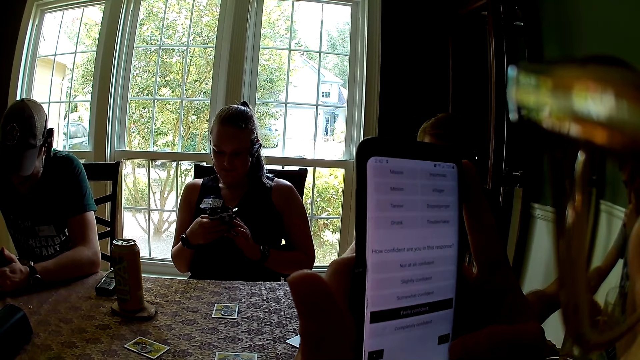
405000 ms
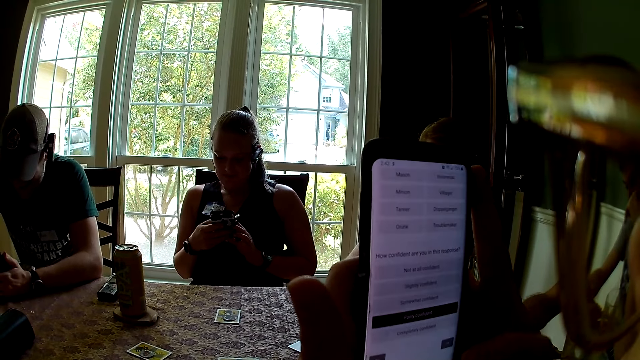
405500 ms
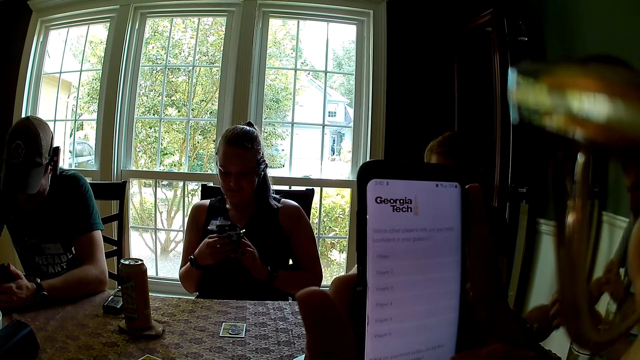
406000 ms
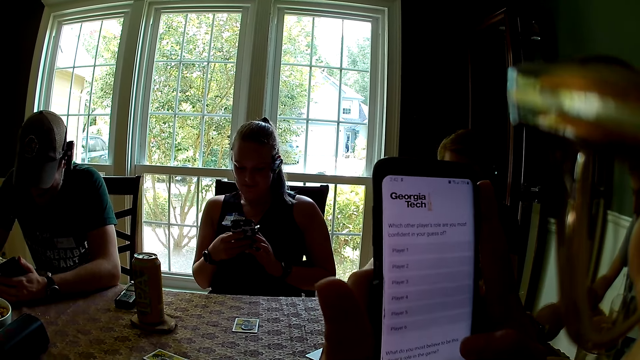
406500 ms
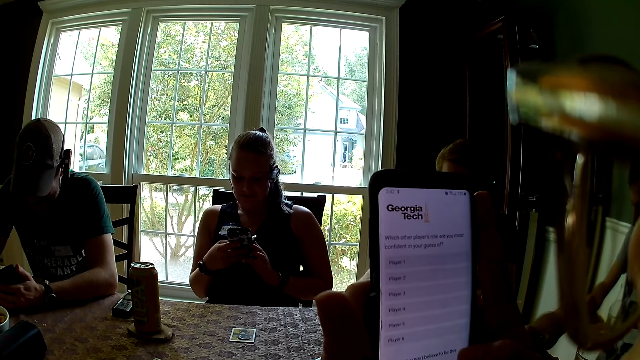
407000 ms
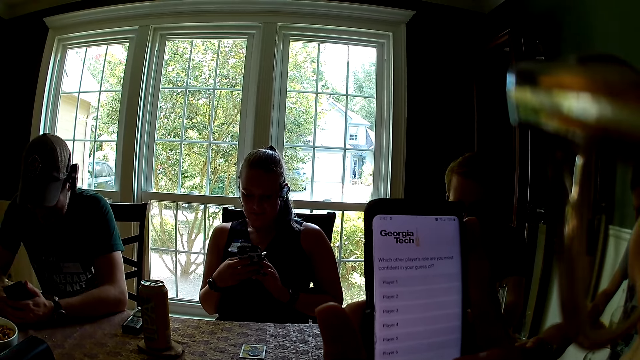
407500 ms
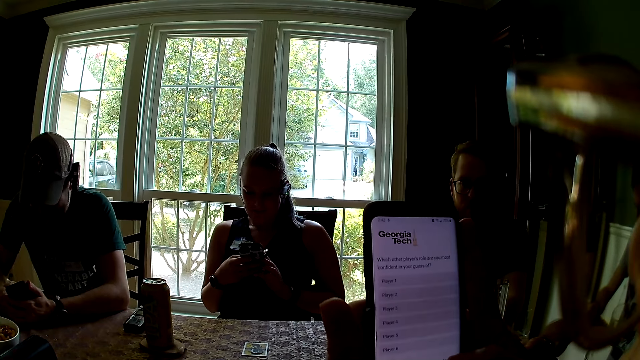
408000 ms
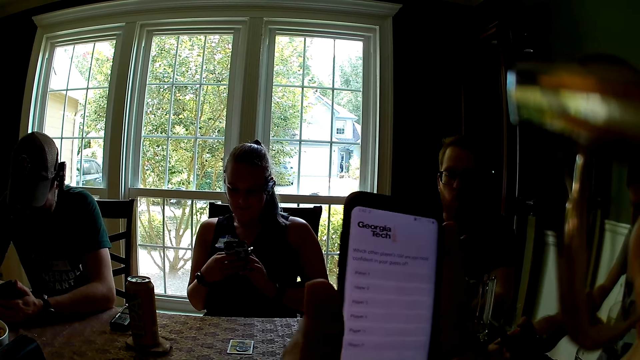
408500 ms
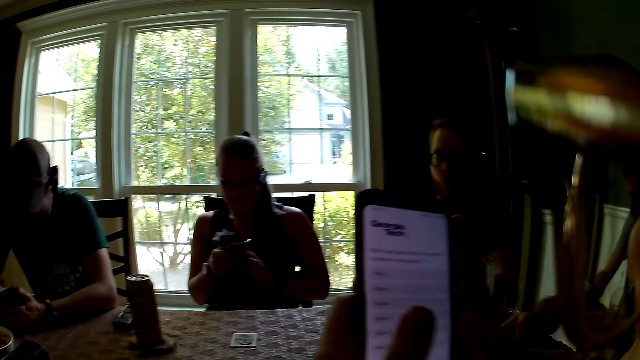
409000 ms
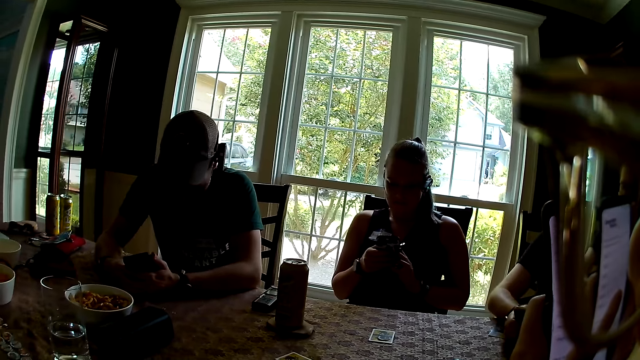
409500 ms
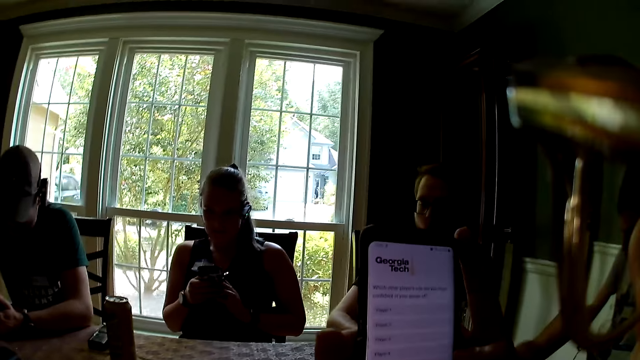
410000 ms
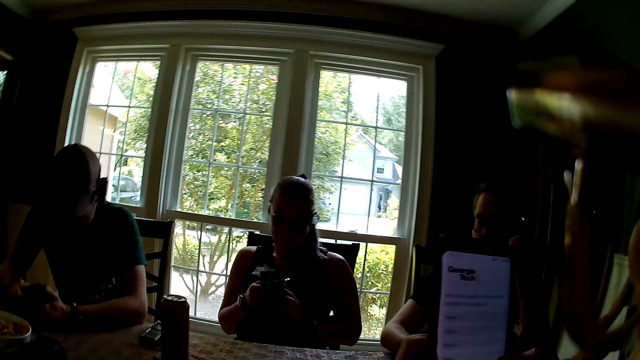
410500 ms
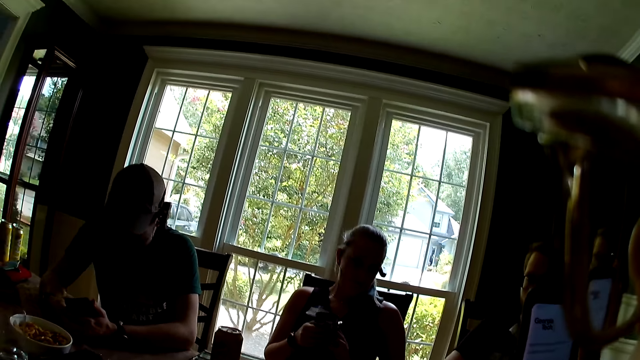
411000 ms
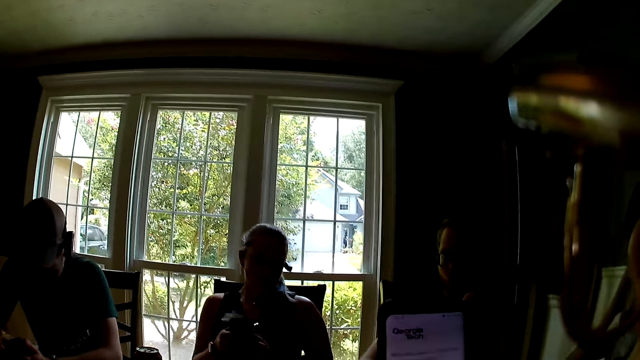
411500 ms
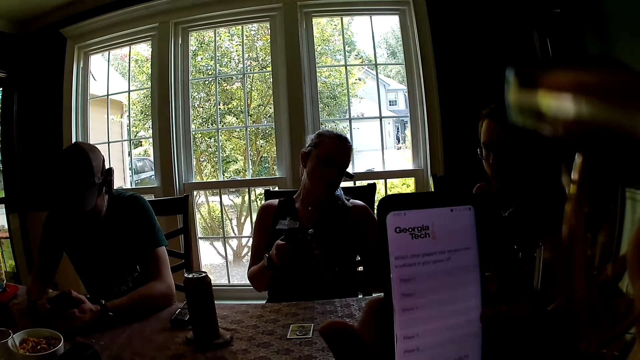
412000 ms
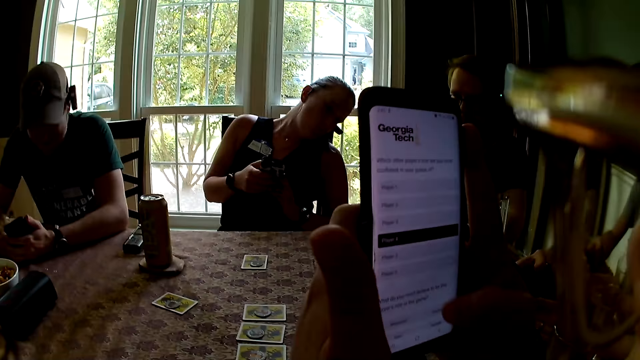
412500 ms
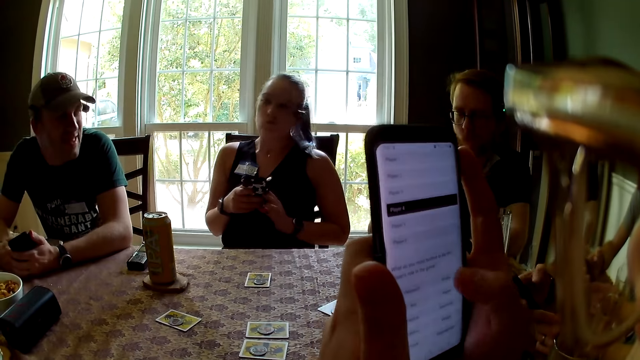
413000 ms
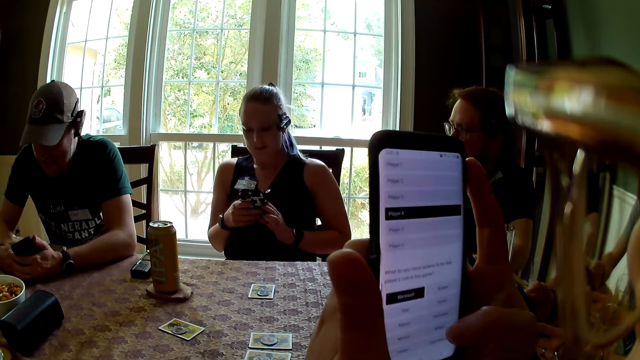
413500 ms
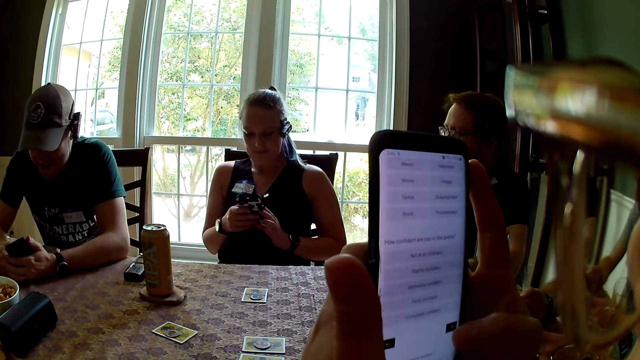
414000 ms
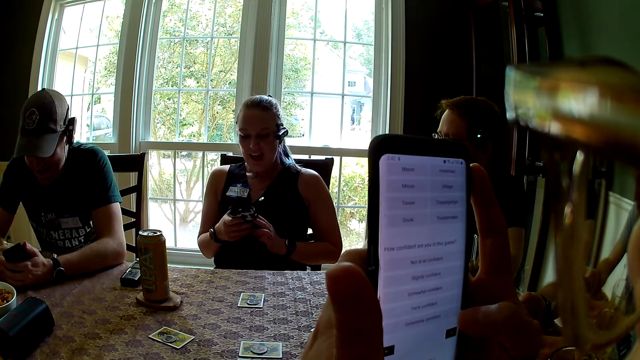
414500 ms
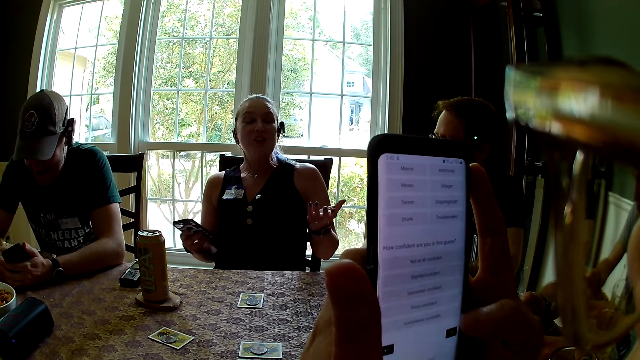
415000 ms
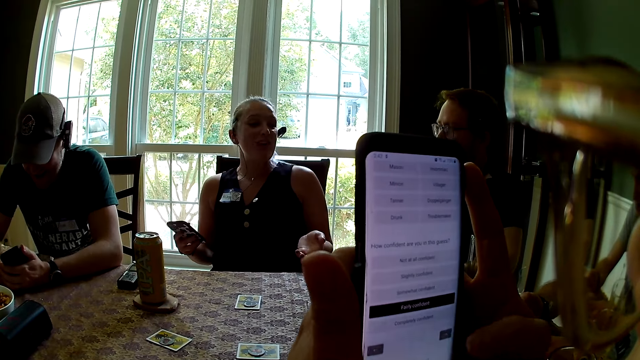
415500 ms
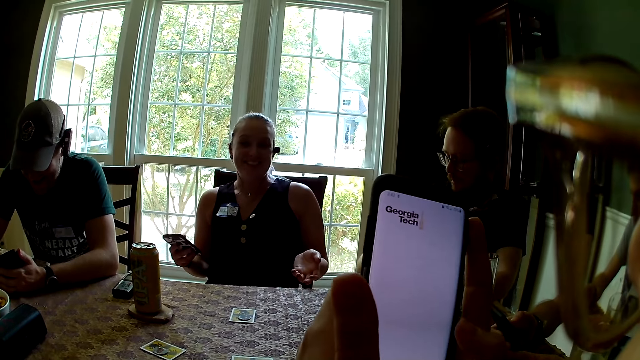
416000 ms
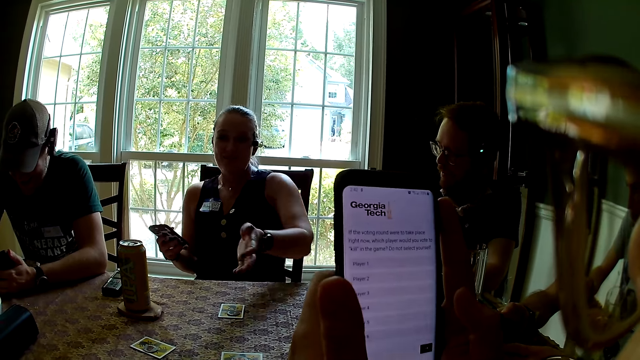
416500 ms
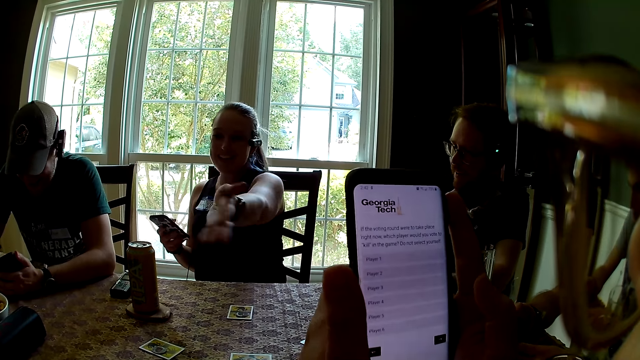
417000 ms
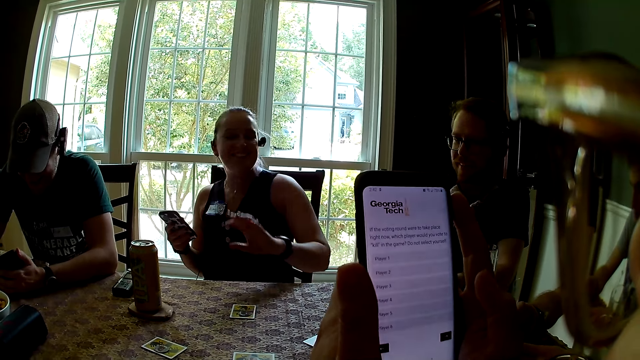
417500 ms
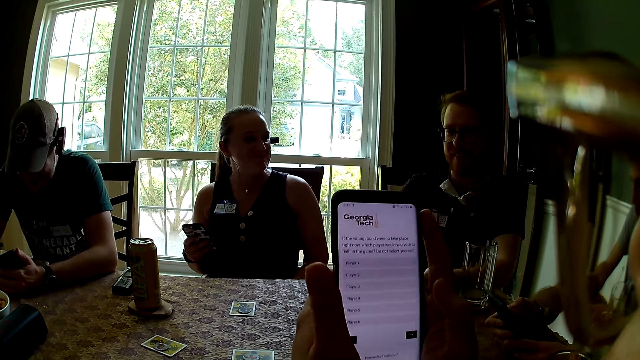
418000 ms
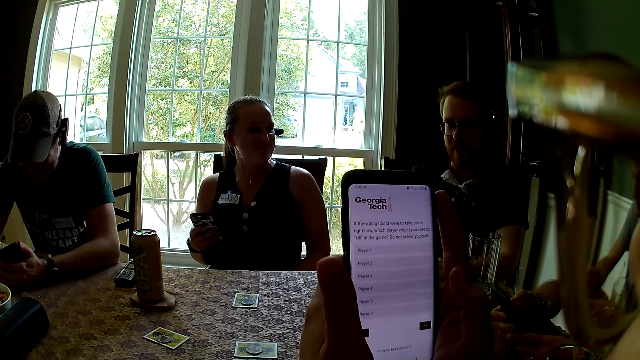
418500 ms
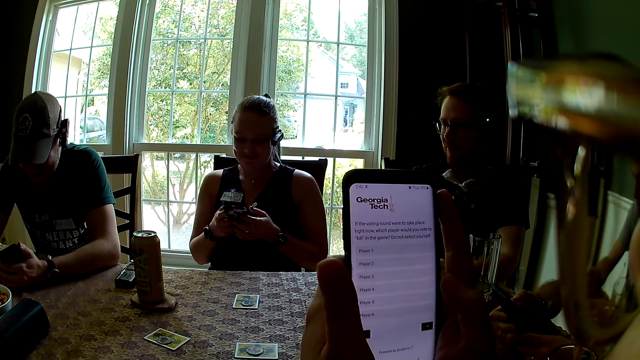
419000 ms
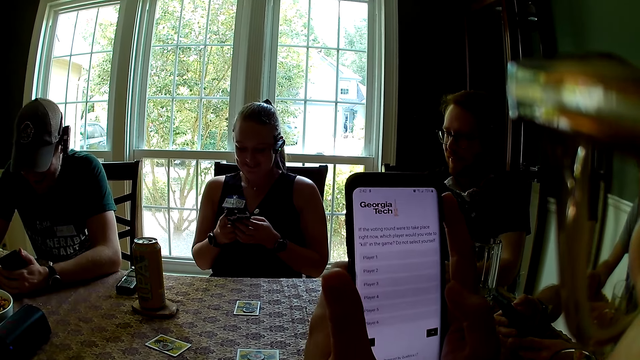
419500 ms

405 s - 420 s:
A woman uses a phone. The camera wearer looks through a window and uses a phone. A man talks to another woman. The first woman converses with another man. The first woman converses with a third woman.

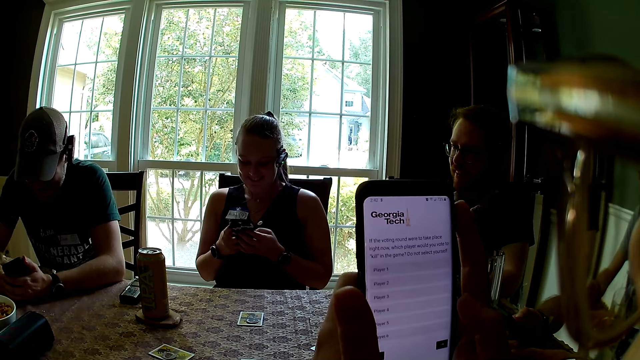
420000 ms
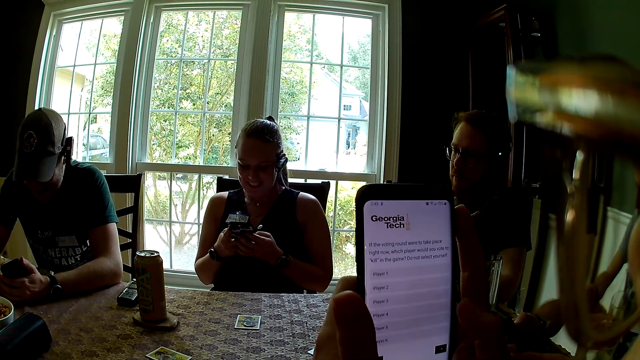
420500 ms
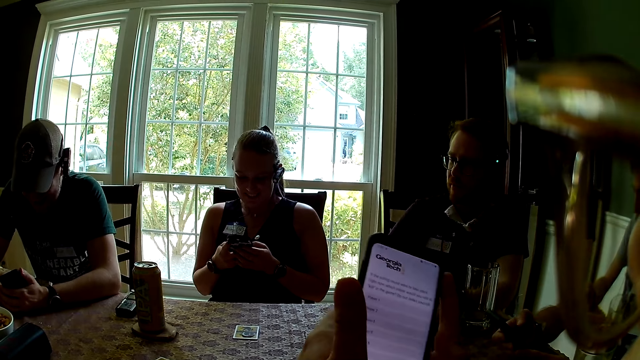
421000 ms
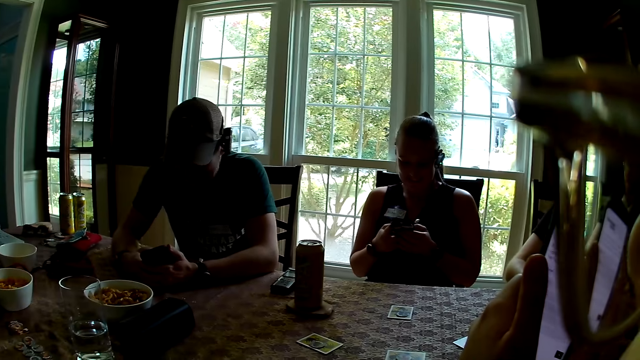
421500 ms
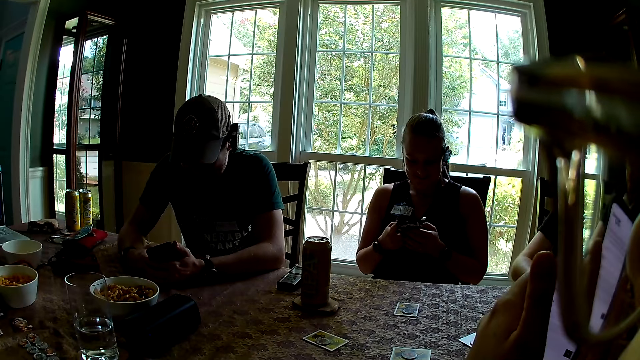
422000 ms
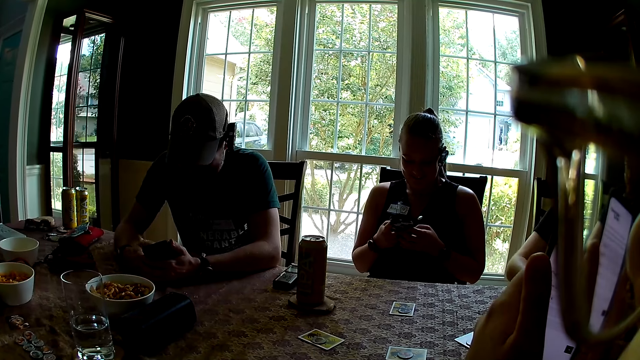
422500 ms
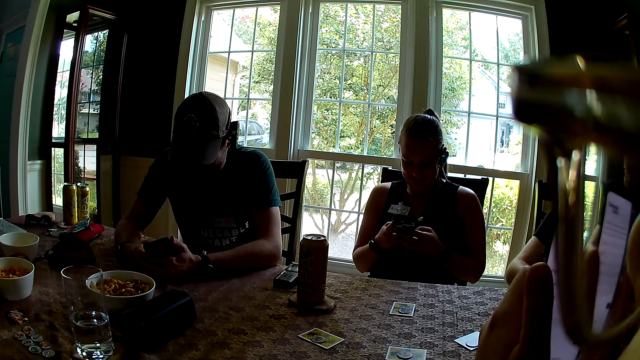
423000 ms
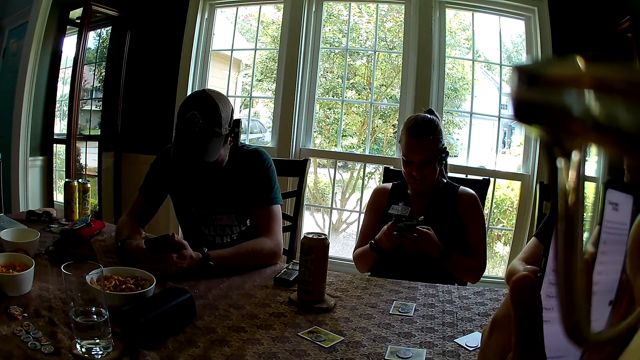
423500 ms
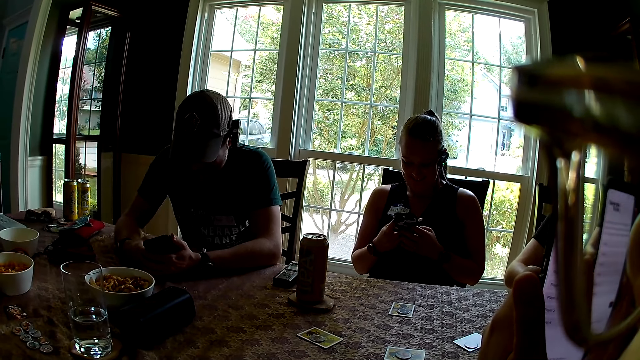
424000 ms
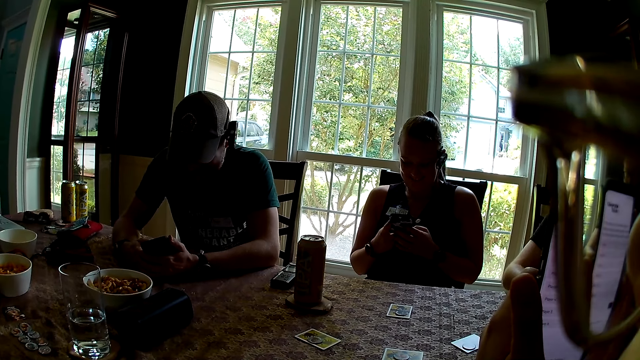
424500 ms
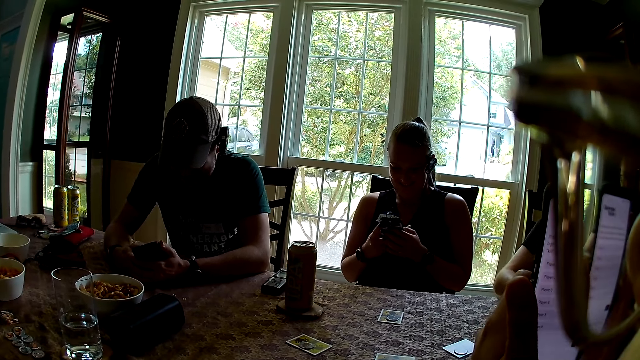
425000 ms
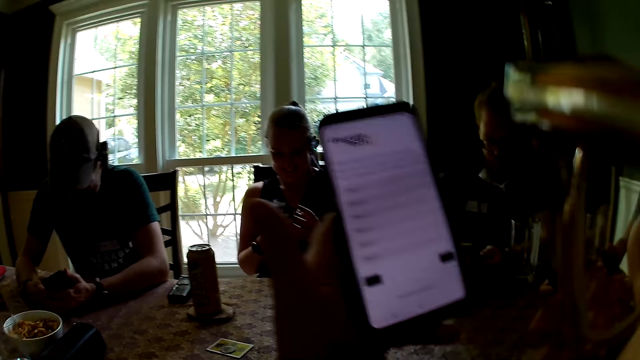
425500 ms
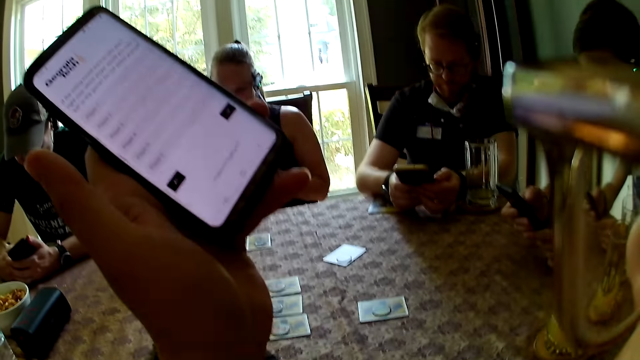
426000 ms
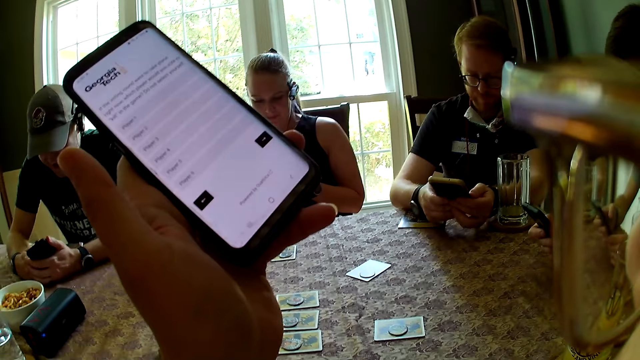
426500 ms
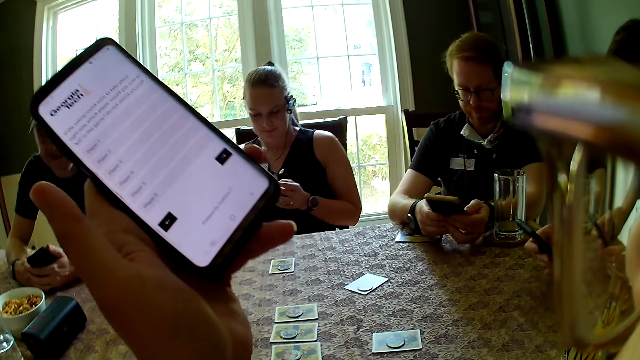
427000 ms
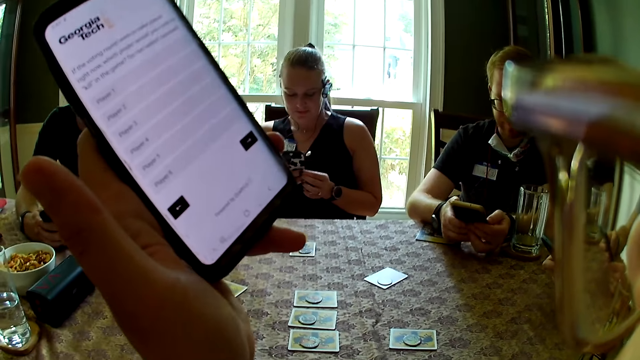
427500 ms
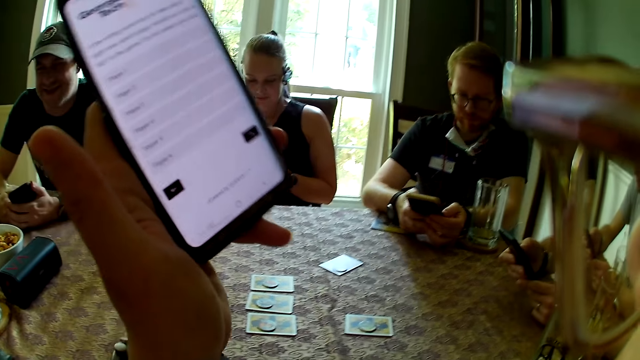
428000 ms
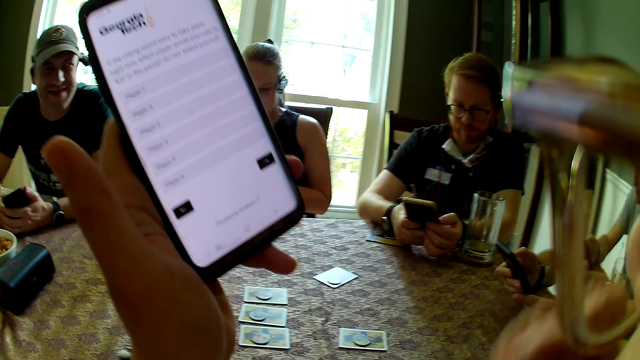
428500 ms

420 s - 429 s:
A man talks to another man. The camera wearer uses a phone. She looks at a third man. She shows her phone to a woman.
